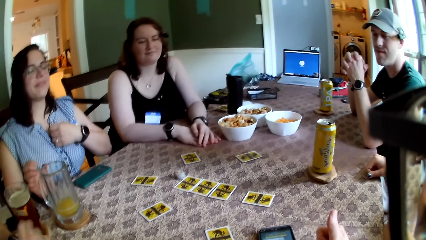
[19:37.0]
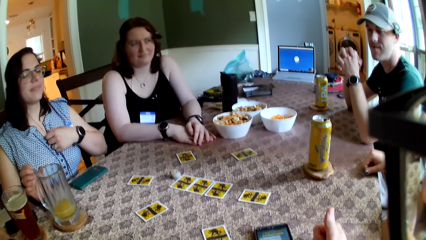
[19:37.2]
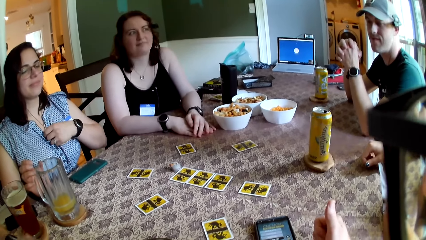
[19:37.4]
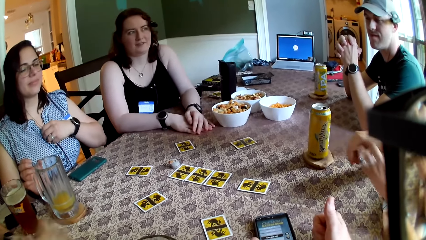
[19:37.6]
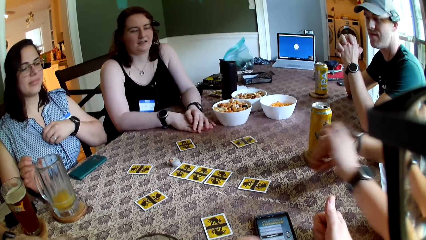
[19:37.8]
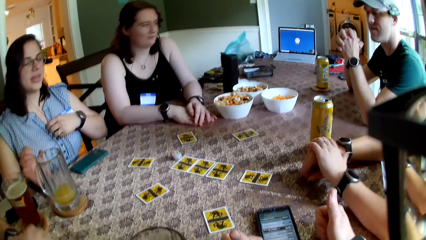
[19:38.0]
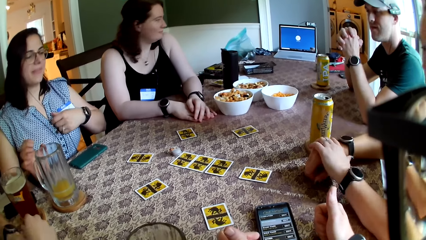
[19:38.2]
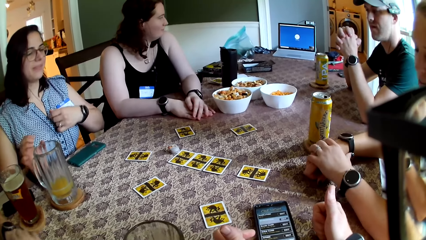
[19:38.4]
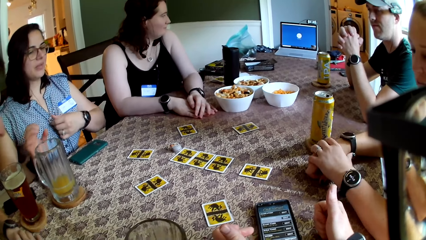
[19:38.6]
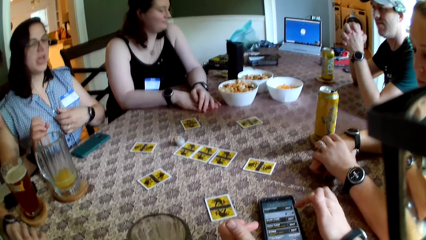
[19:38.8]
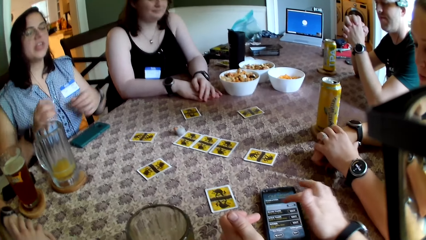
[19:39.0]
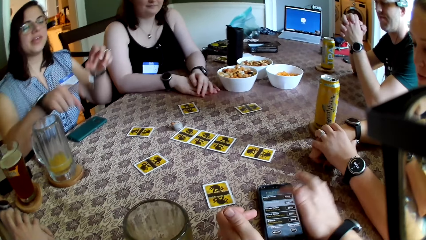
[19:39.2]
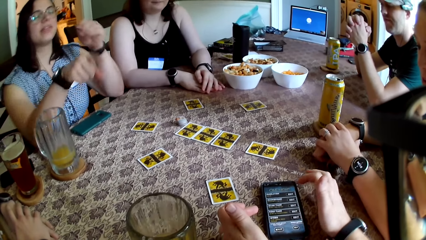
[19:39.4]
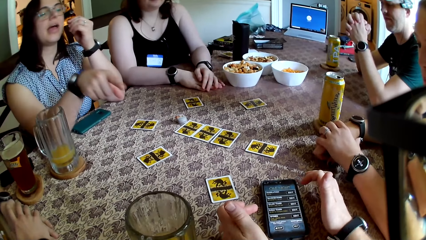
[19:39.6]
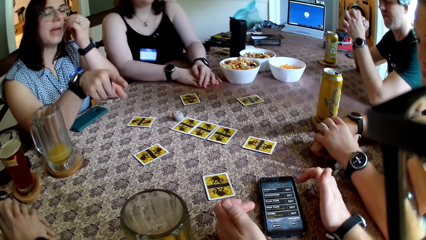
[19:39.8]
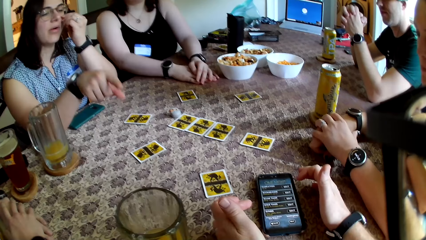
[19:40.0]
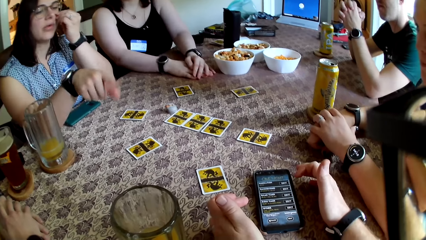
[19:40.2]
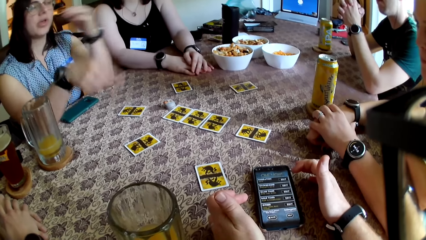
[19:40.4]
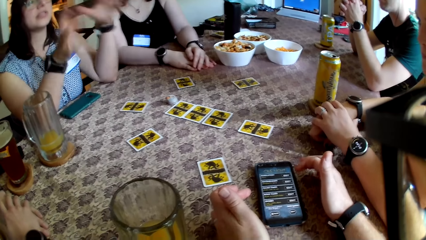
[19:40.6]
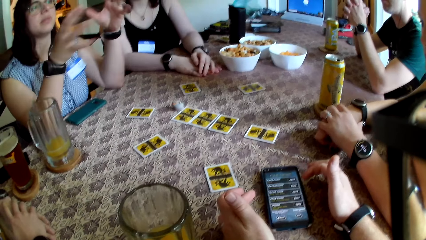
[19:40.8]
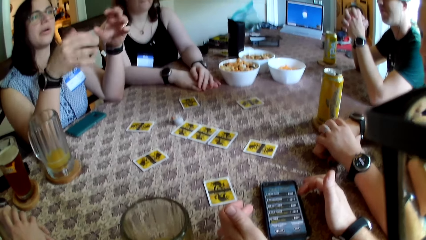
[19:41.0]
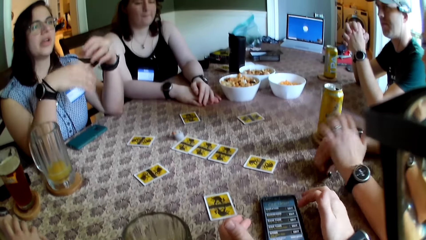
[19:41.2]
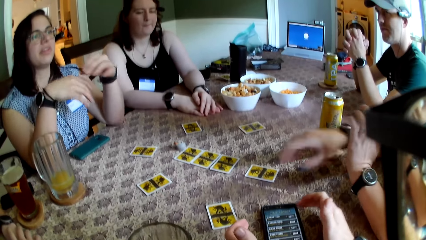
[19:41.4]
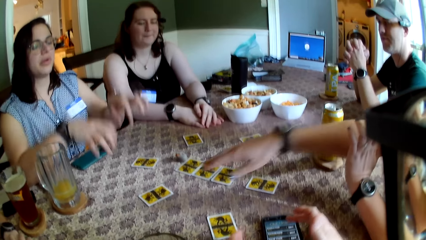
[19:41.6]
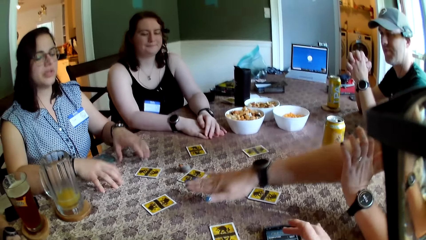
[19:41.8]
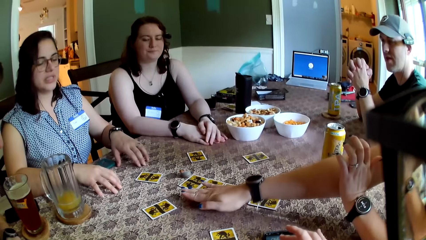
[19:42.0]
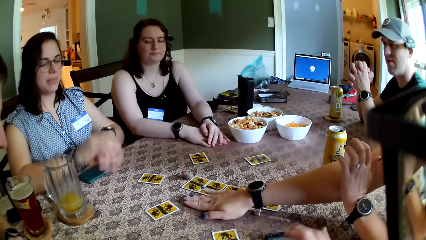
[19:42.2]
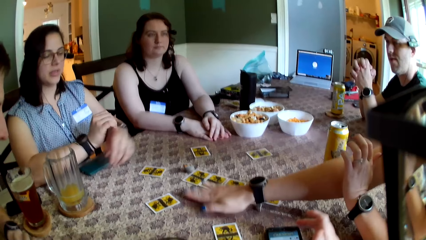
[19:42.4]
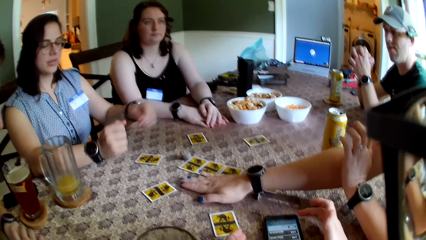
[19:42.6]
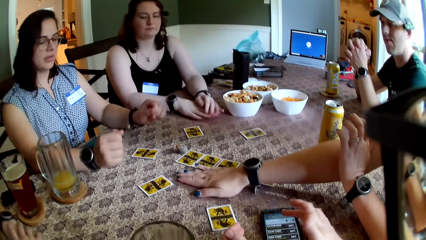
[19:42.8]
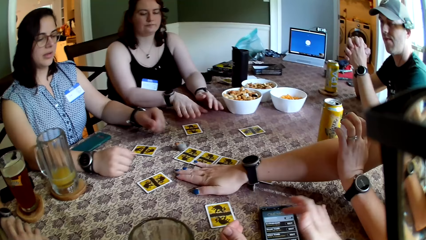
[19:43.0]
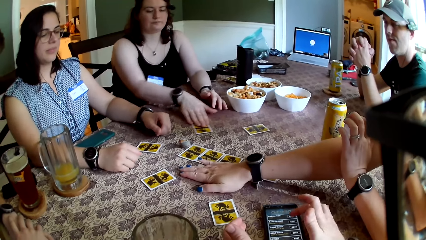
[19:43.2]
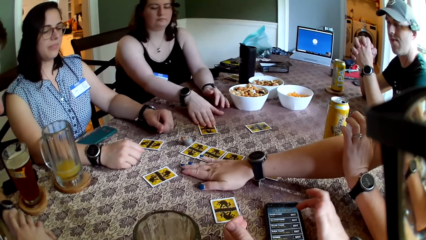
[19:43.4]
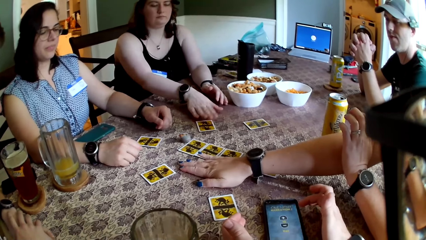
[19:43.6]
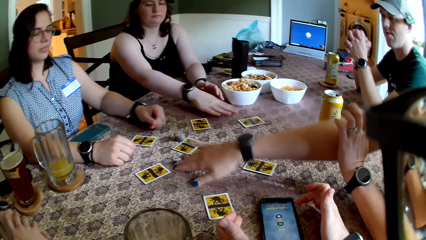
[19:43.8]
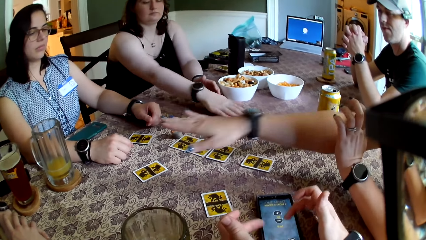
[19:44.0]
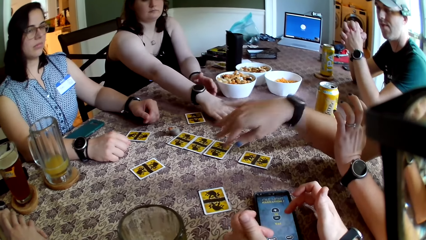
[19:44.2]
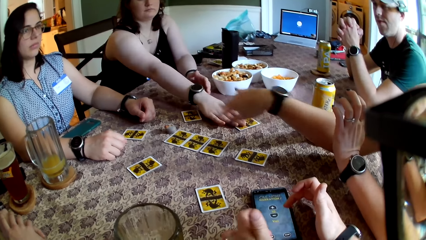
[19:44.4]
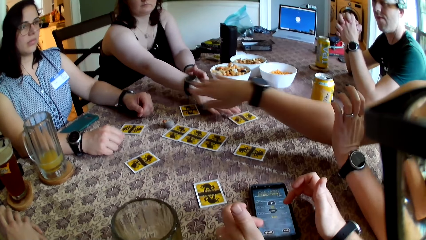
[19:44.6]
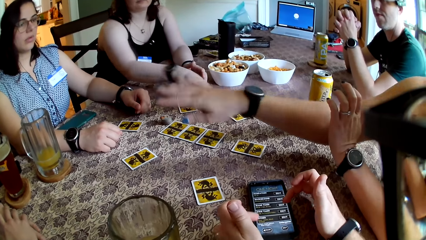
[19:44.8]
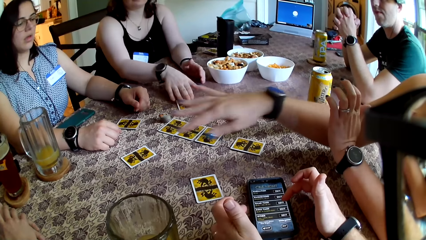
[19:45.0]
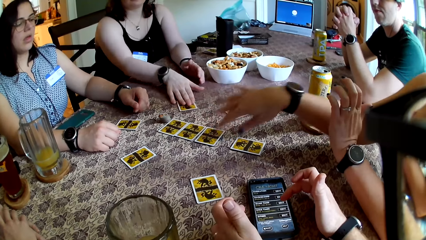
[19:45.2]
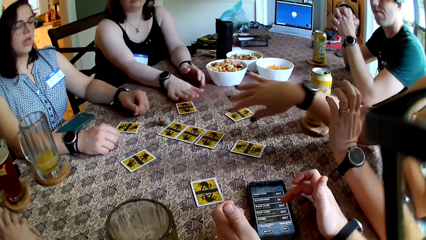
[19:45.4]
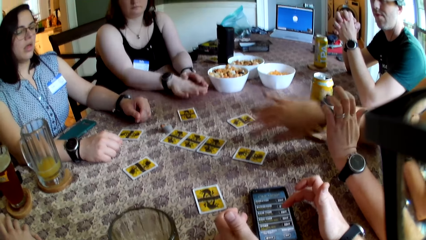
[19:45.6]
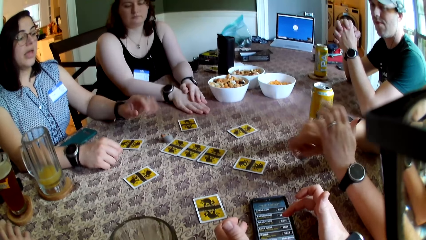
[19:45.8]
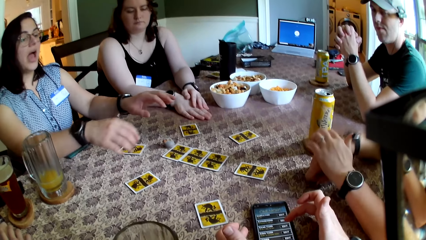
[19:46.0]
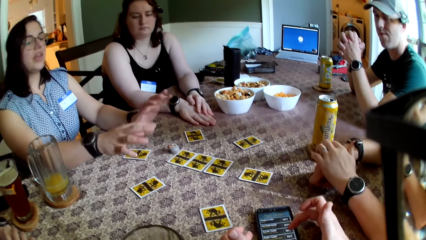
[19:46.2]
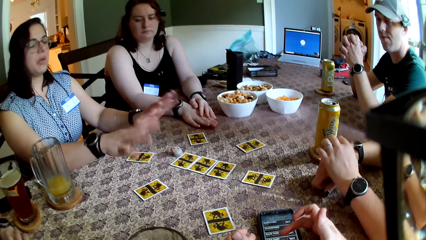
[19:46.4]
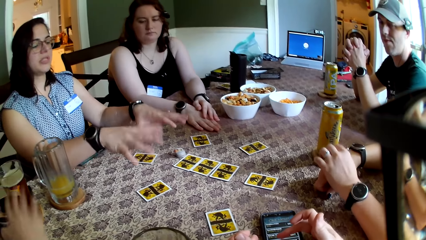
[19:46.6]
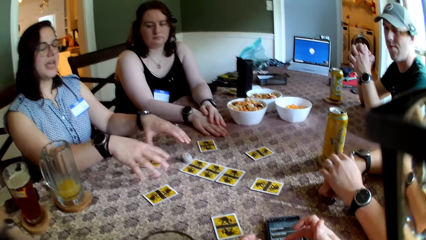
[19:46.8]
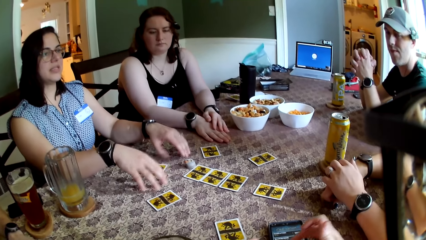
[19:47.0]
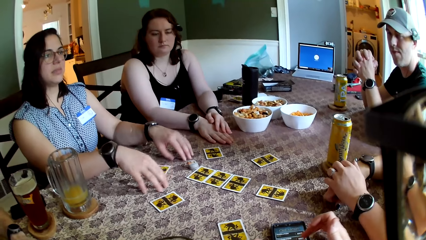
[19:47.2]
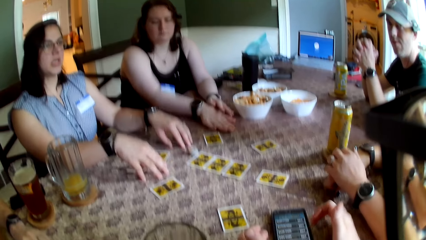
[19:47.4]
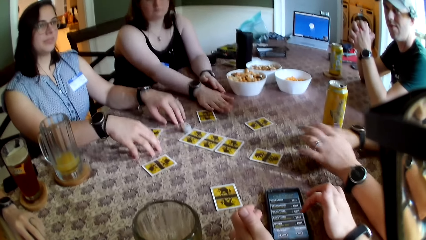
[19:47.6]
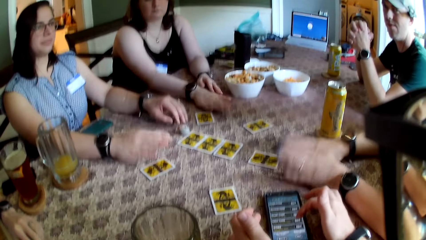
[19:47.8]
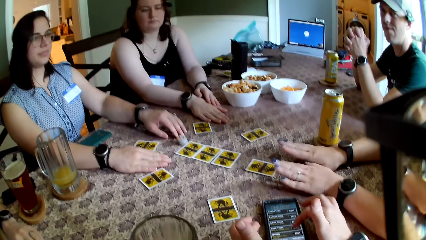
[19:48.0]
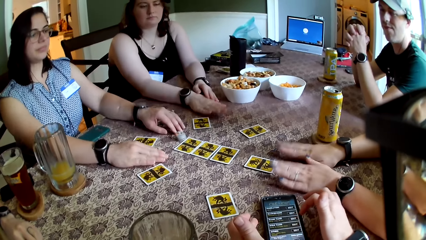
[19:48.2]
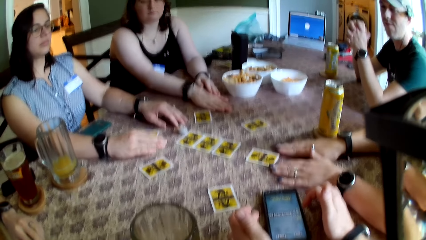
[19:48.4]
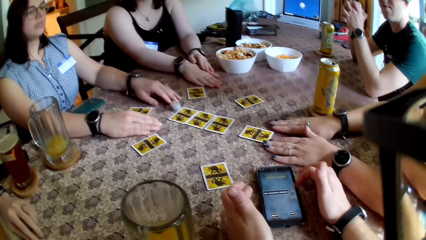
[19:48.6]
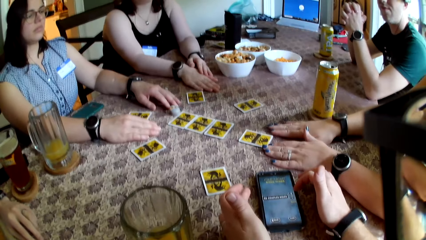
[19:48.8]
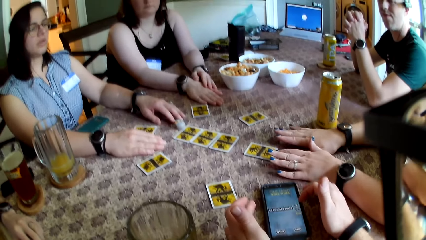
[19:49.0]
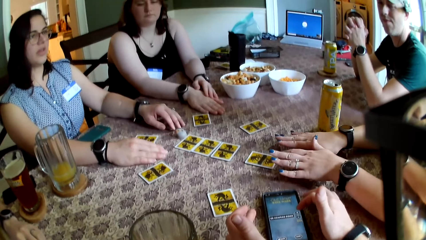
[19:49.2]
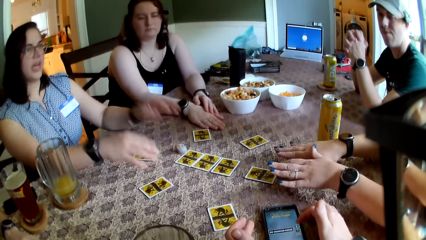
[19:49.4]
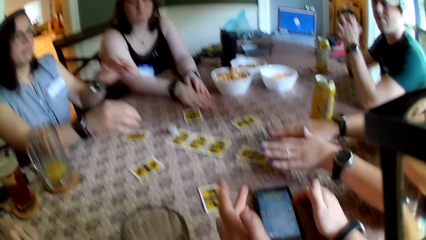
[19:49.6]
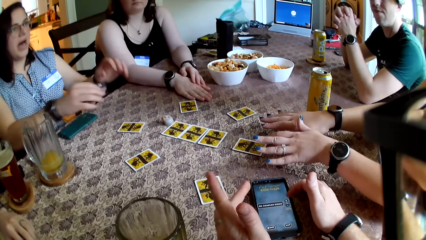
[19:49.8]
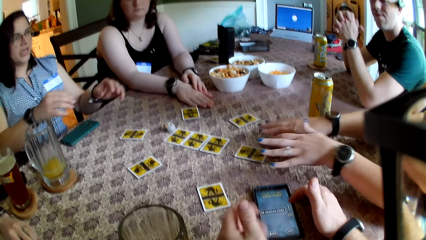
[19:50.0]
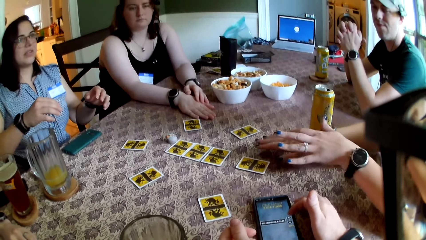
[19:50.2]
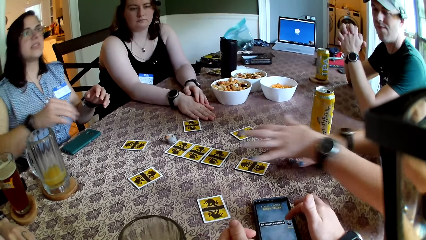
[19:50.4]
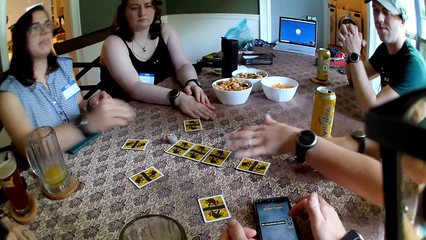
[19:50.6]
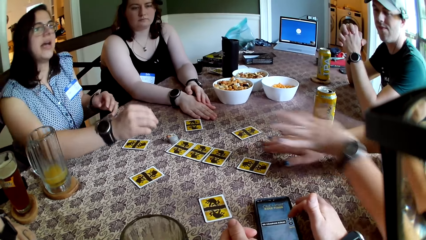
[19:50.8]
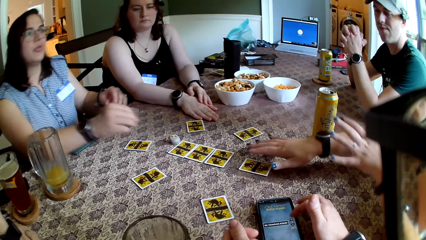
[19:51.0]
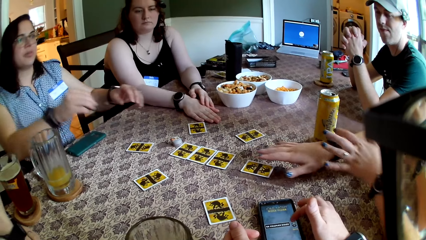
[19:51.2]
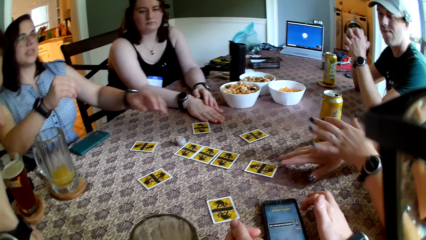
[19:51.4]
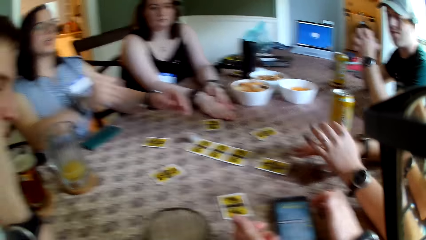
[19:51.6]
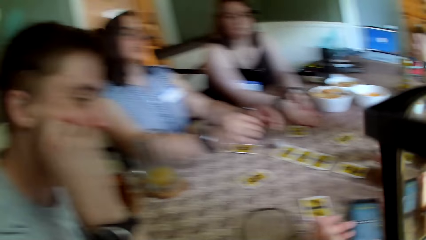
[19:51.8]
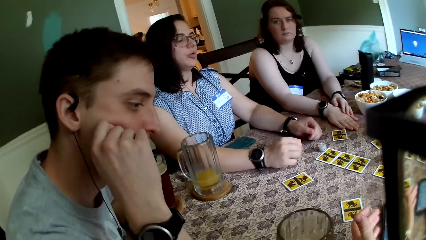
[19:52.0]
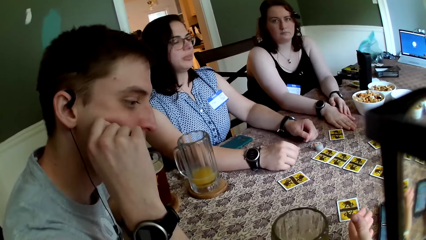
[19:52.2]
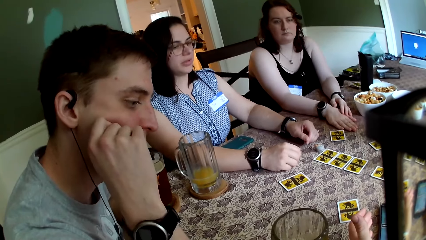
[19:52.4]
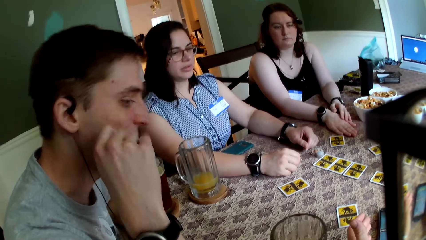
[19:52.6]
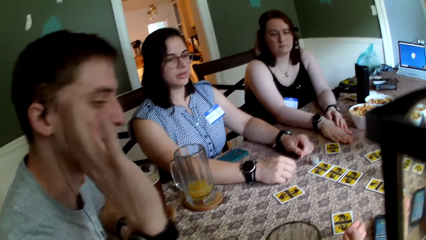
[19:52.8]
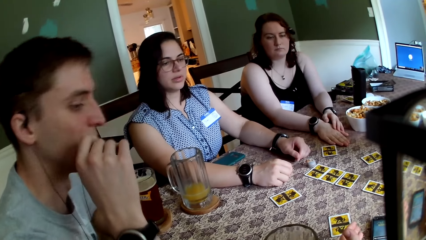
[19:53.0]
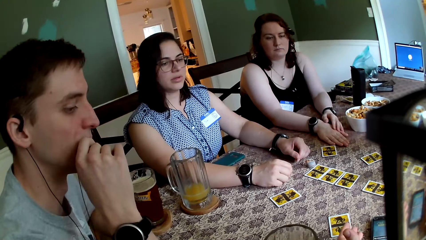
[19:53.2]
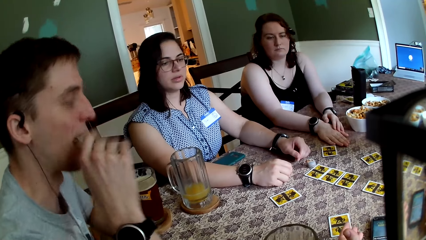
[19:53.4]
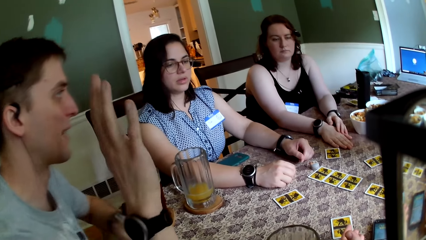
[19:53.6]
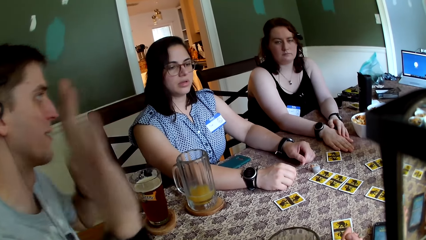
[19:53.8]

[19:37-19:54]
The camera wearer looks around. A woman speaks to a group of people at the table. Another woman speaks to a group of people at the table. The camera wearer uses their phone. A man speaks to a group of people at the table.
